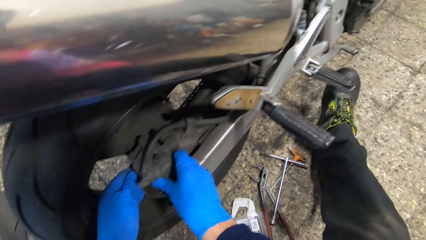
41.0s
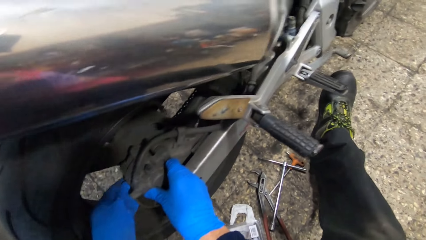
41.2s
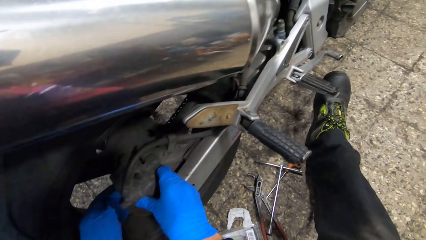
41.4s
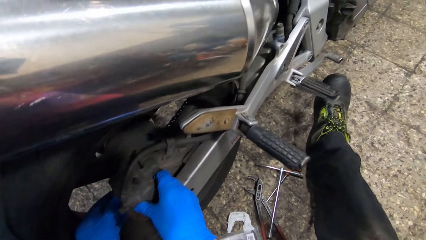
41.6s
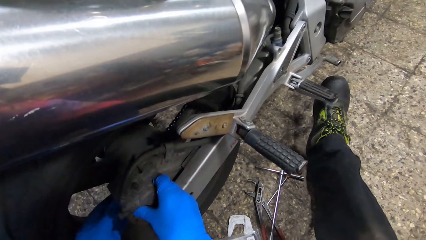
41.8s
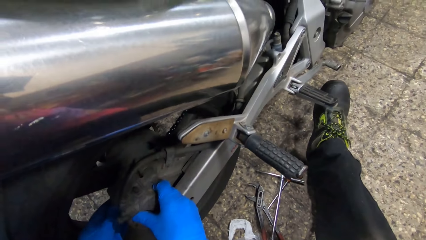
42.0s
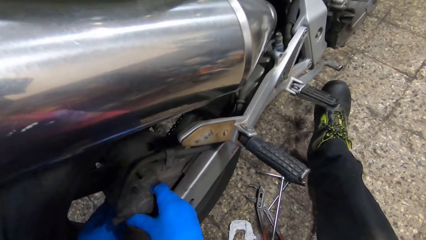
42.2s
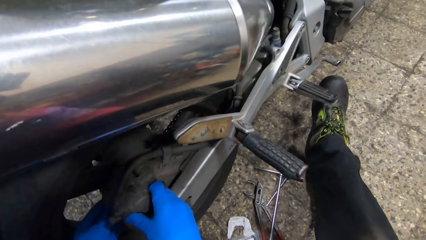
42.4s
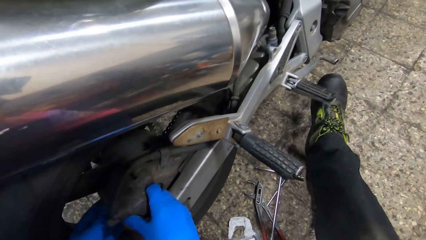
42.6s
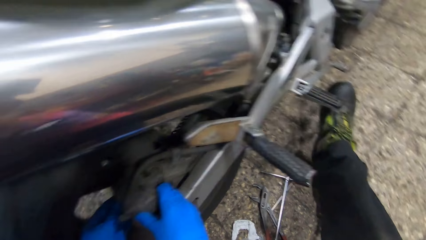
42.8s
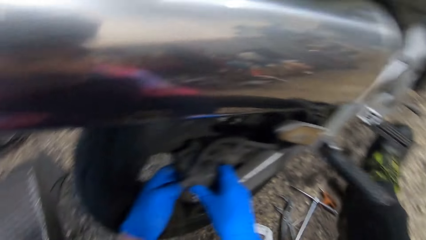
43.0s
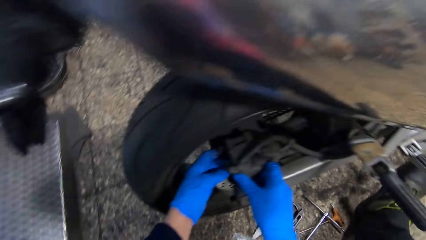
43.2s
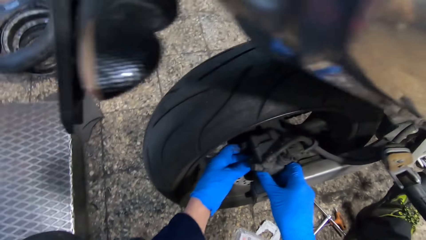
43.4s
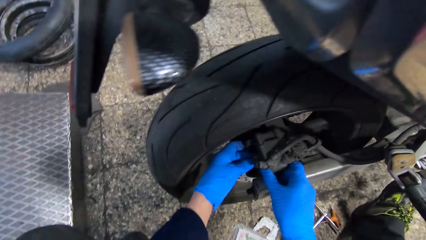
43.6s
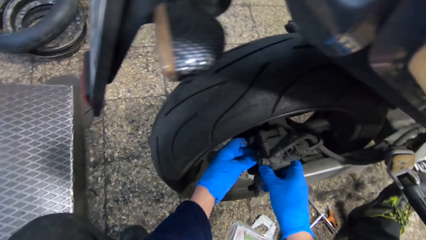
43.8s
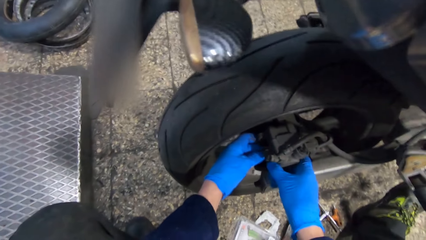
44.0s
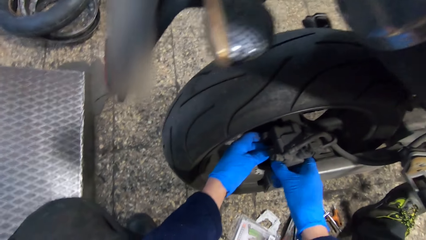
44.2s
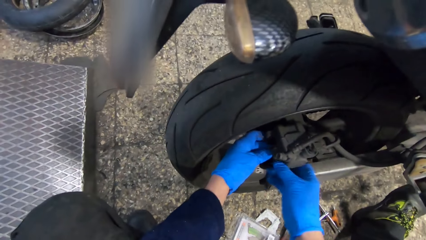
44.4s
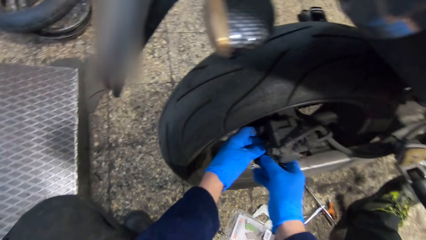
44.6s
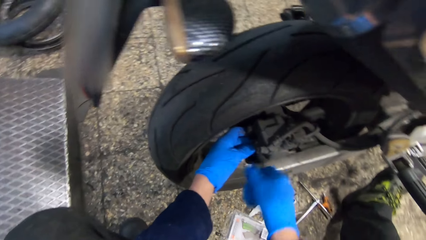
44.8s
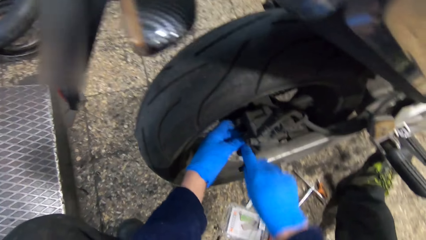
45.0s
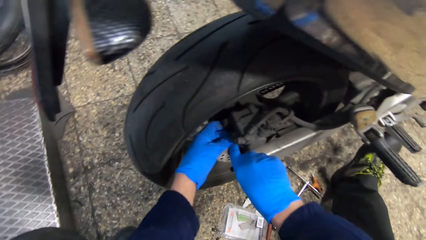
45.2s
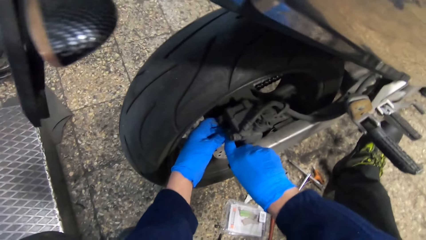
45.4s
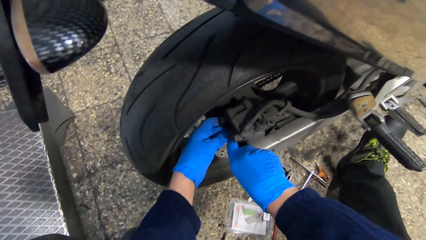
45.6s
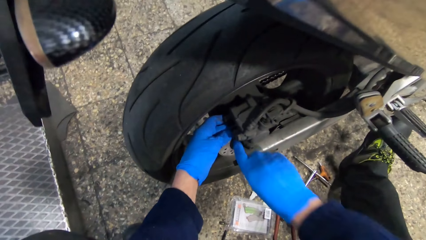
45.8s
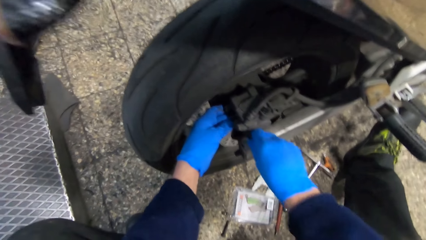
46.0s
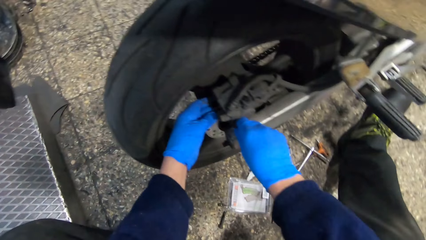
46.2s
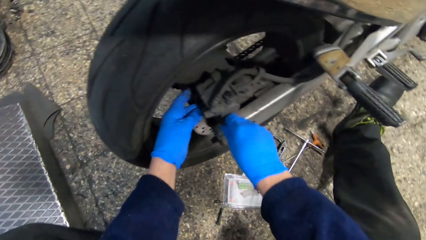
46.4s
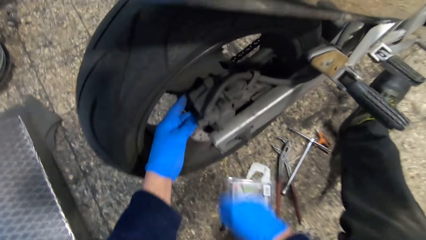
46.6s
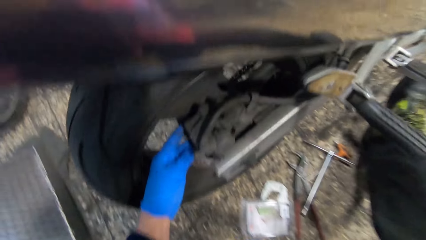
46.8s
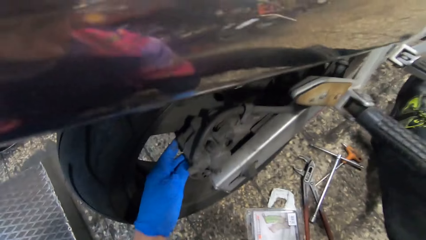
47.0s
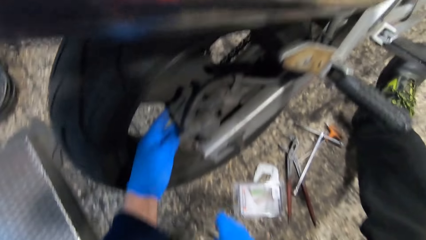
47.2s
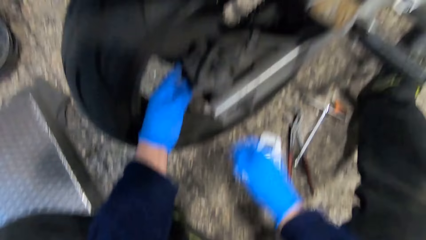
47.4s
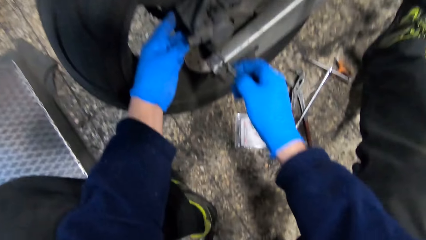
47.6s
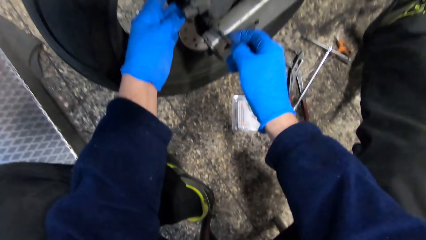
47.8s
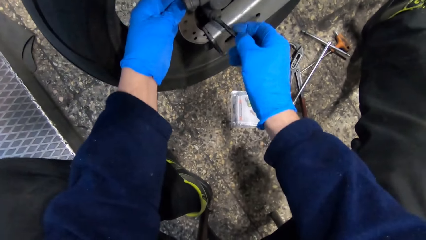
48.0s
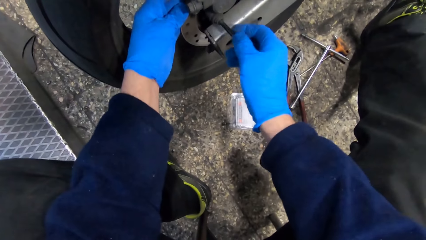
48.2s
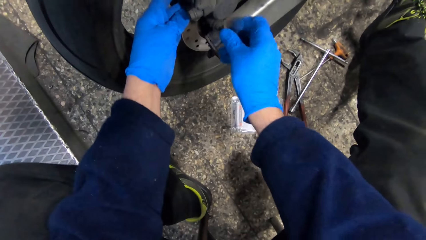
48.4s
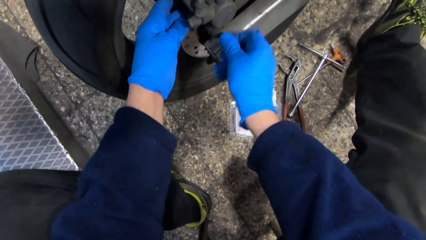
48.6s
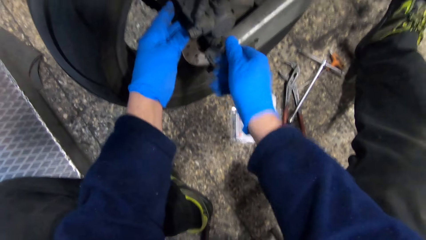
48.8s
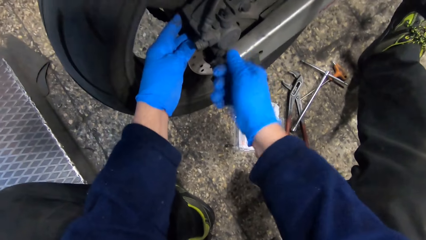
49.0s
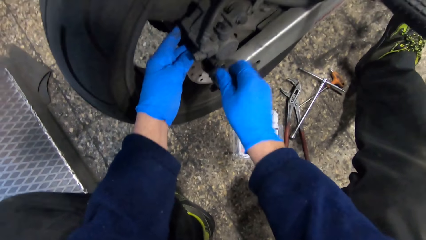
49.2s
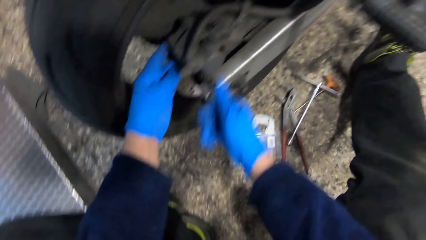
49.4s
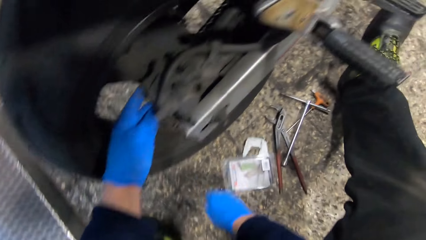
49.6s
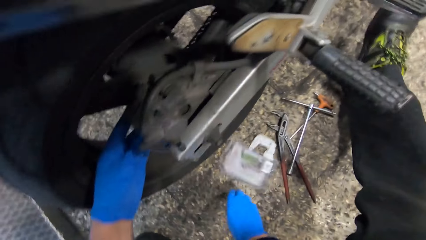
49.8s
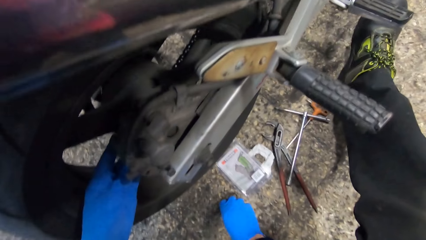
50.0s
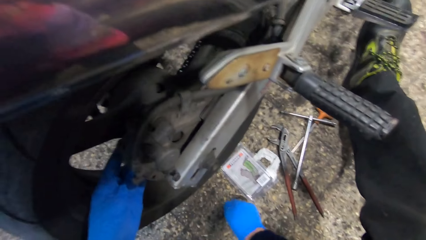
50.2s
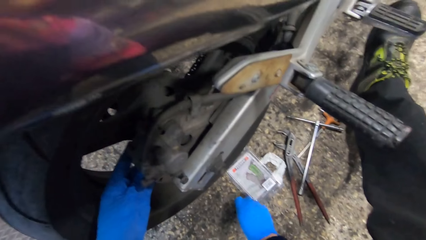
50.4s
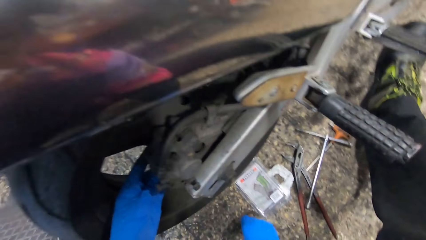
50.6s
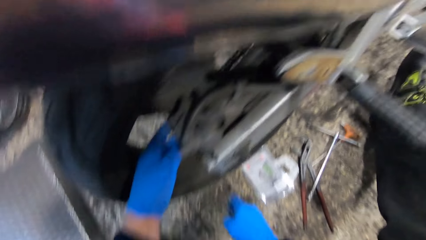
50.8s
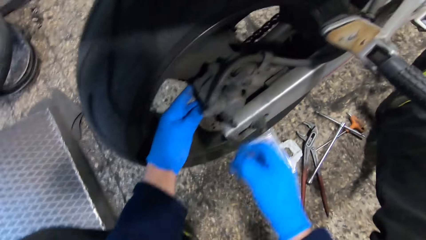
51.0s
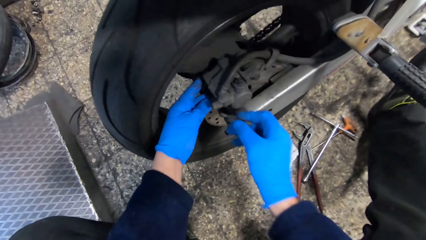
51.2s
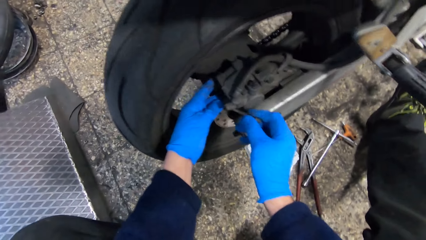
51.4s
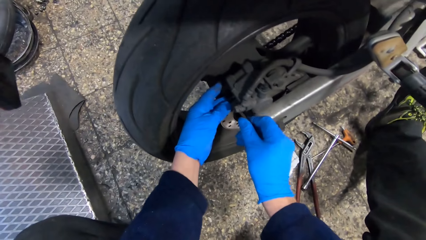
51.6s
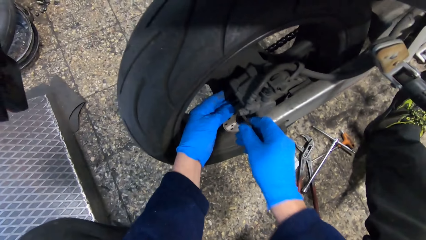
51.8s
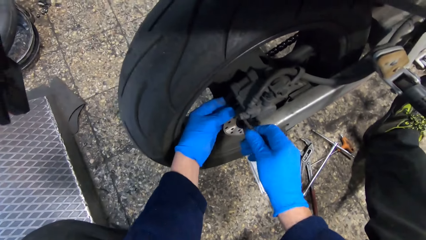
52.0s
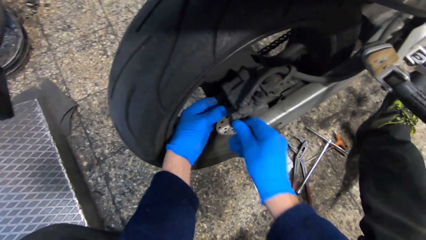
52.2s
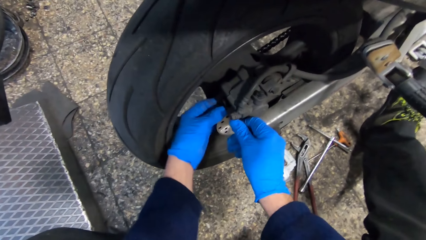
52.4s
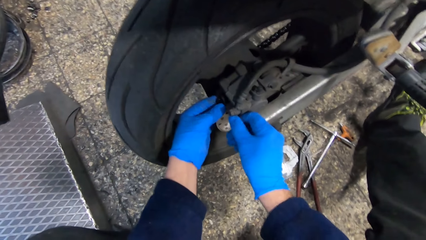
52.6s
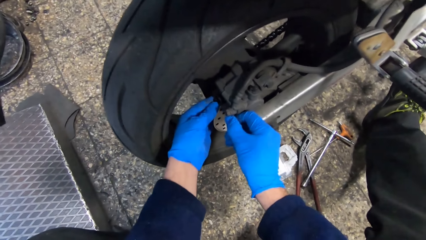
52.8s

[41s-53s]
The camera wearer looks around a garage. He adjusts the brake caliper on the motorcycle with both hands. He picks up the screw from the floor with his right hand. He puts the screw in the brake caliper on the motorcycle with his right hand. He screws the screw in the brake caliper on the motorcycle with his right hand. He picks up another screw or nut from the floor with his right hand. He puts the screw in the brake caliper on the motorcycle with his right hand. He adjusts the nut on the motorbike.

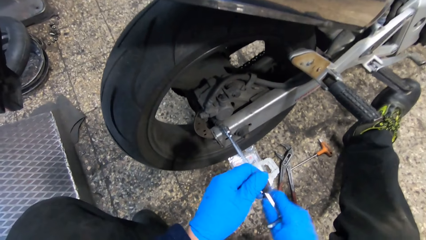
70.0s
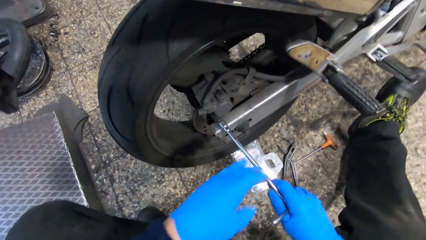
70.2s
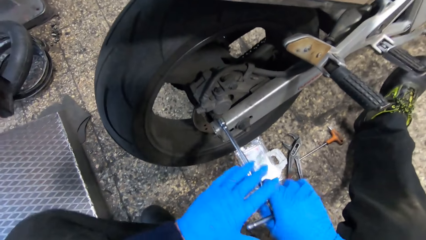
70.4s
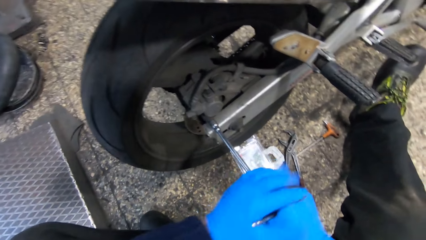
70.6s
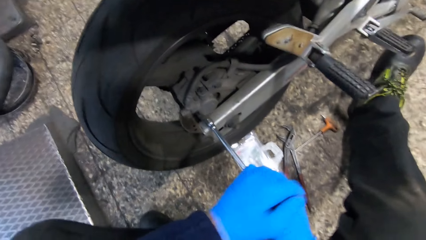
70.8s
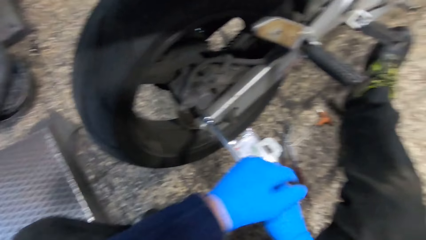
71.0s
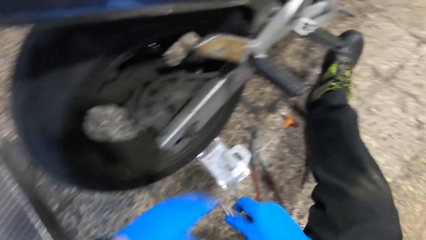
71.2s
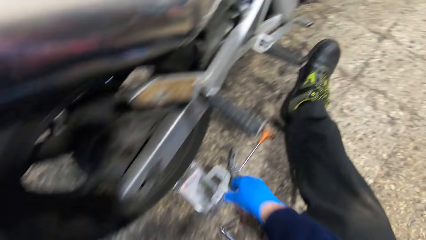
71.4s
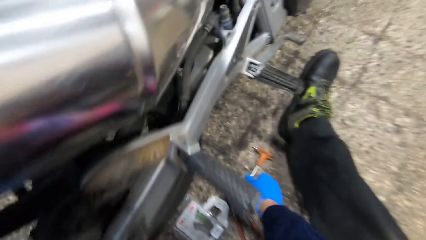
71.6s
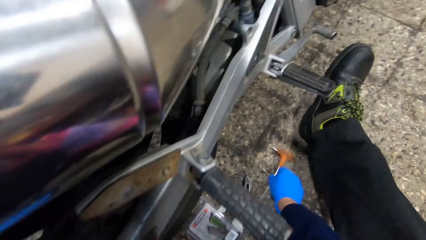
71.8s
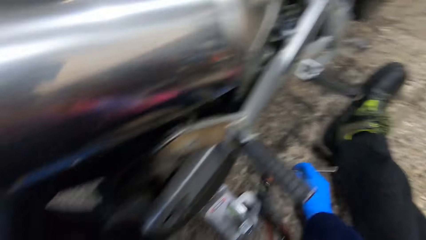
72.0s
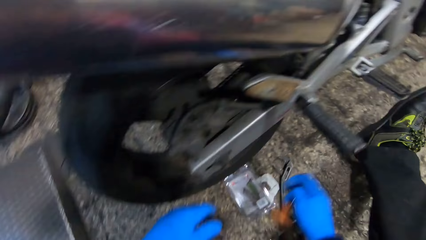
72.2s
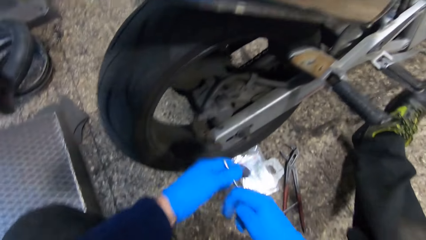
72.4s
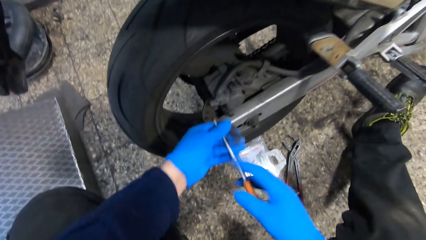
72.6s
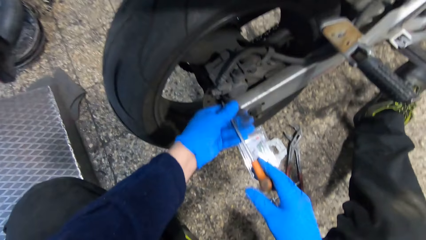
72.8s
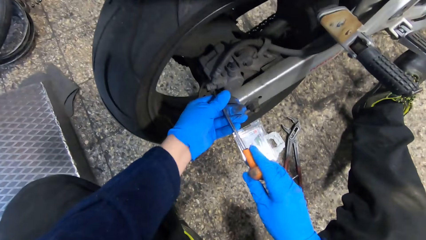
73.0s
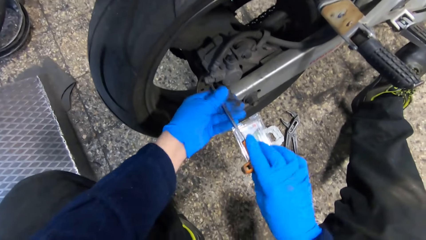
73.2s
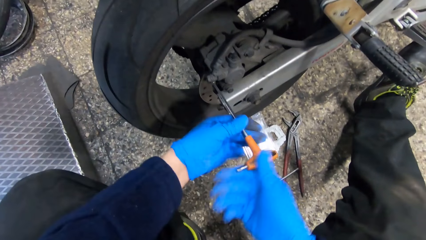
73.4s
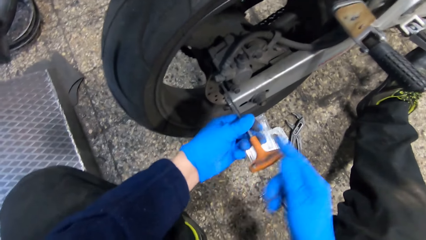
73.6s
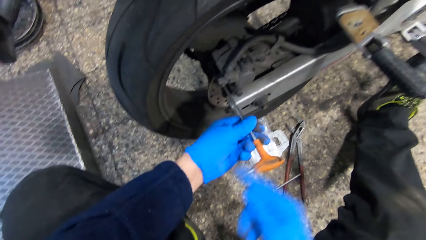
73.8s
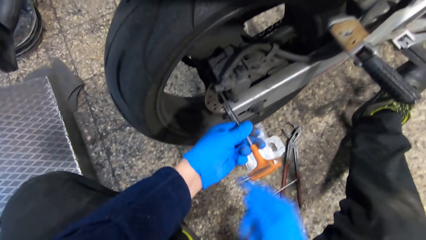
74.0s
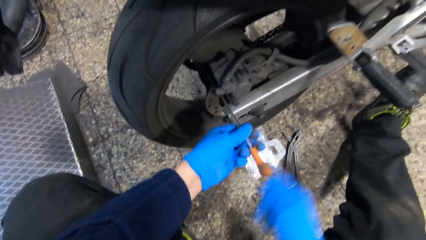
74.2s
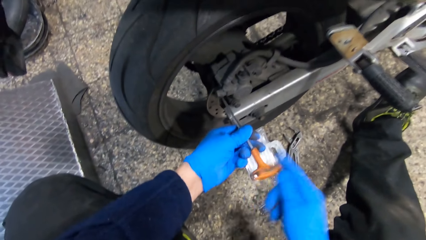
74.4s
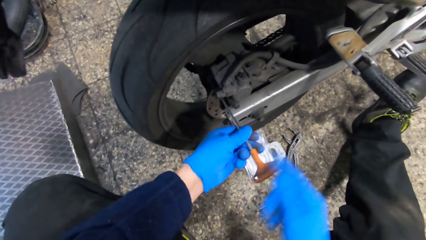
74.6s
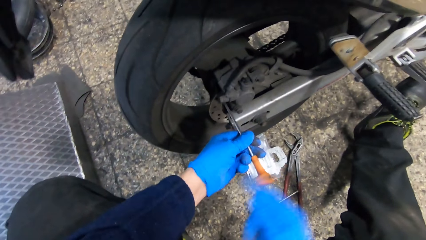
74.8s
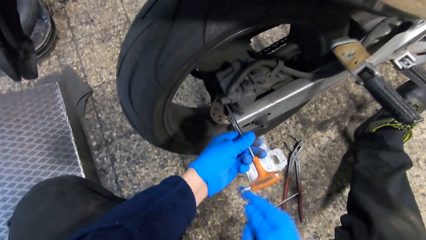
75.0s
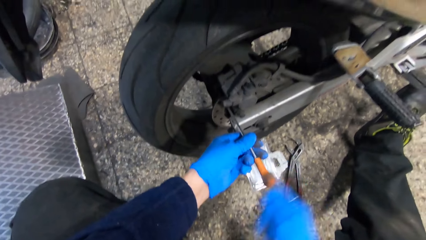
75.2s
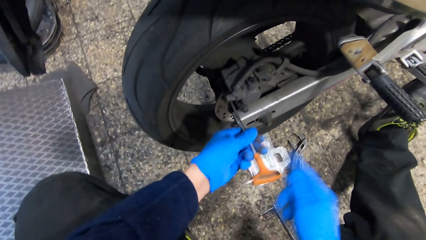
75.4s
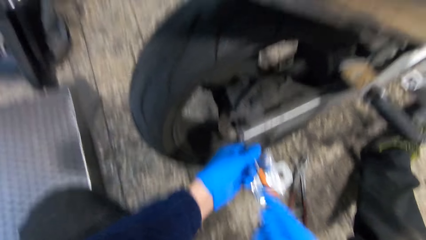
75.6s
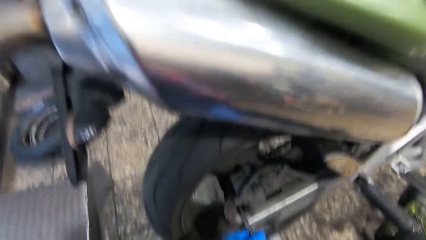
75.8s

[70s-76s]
The camera wearer puts down a piece of metal on the floor. He picks up the screwdriver on the floor with his right hand. He places the screwdriver on the screw on the brake caliper on the motorcycle with both hands. He tightens the screw on the brake calipers on the motorcycle with the screwdriver in his hands.
